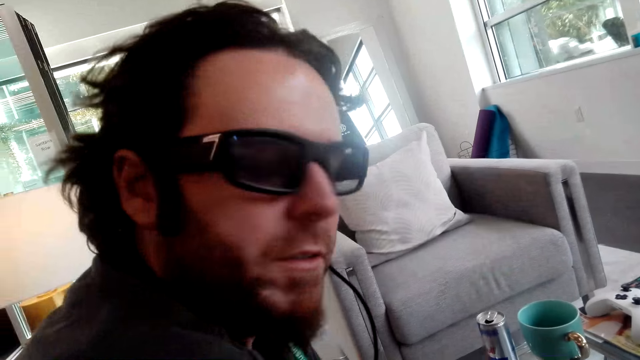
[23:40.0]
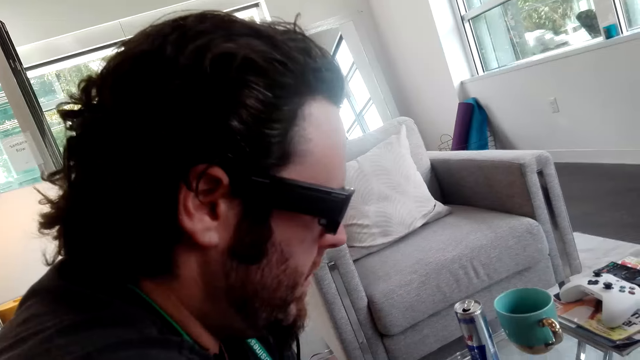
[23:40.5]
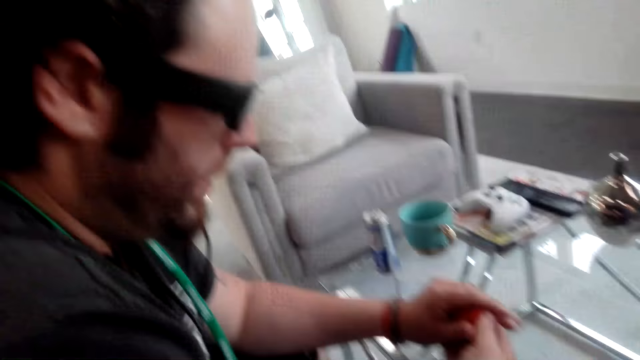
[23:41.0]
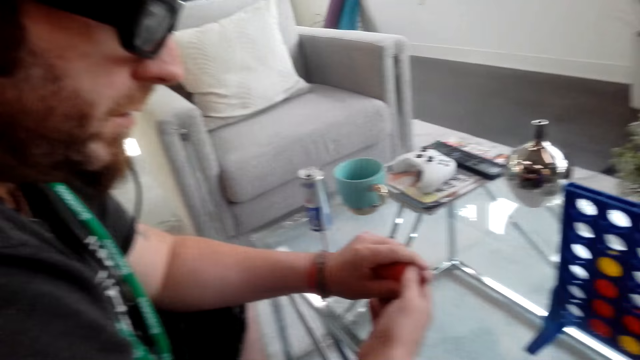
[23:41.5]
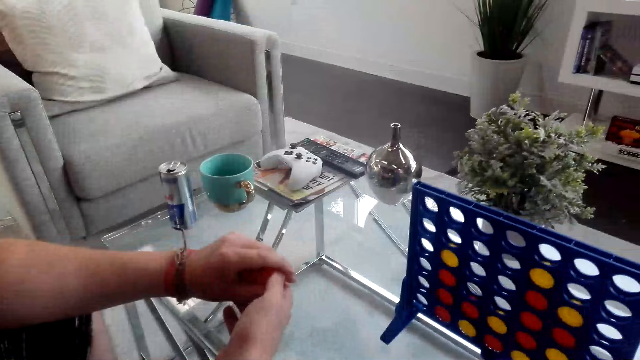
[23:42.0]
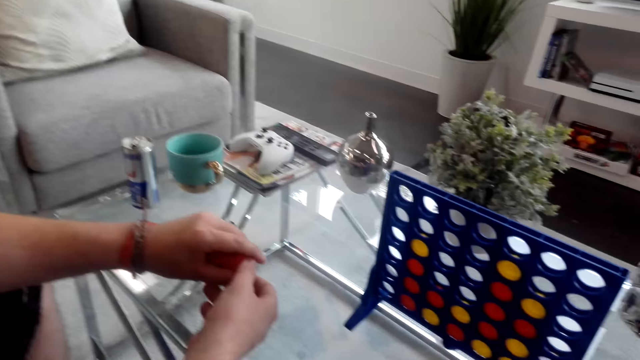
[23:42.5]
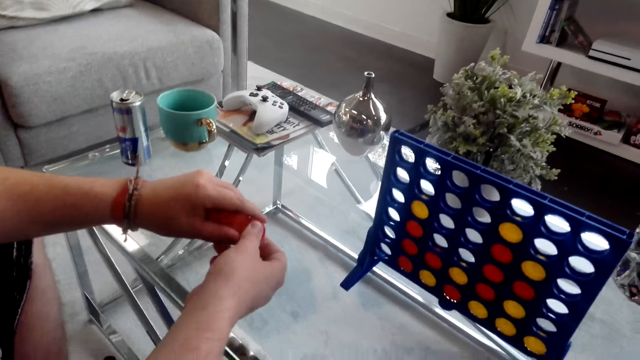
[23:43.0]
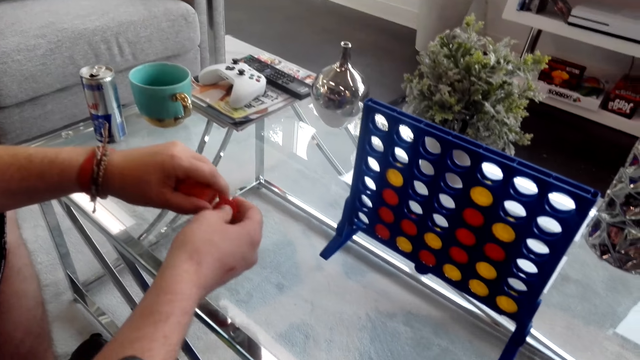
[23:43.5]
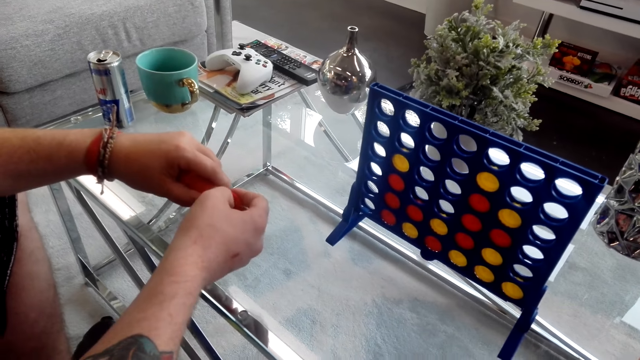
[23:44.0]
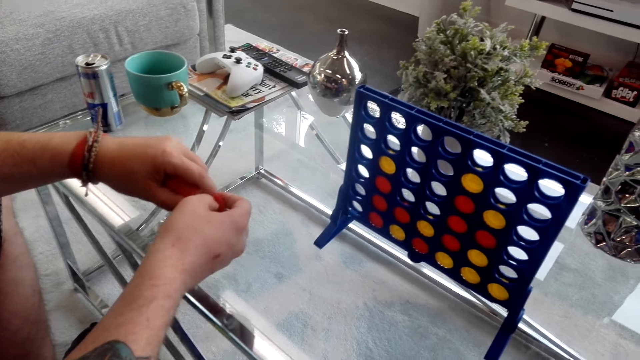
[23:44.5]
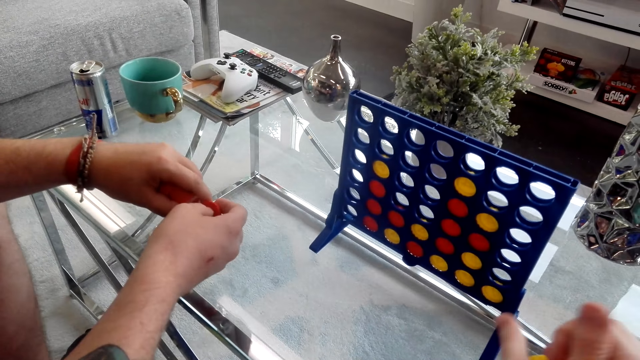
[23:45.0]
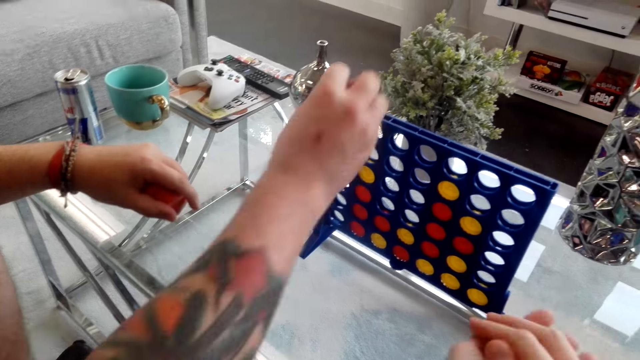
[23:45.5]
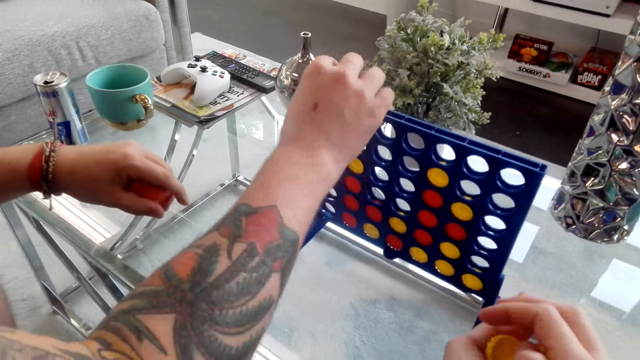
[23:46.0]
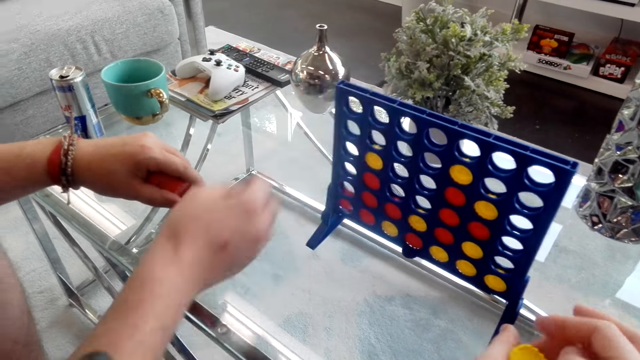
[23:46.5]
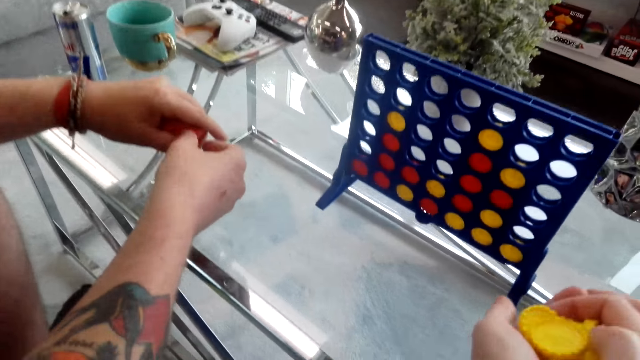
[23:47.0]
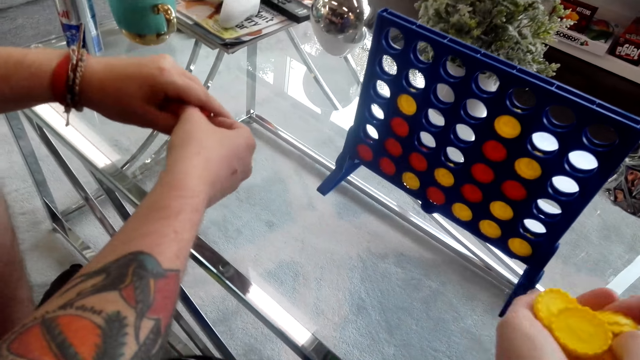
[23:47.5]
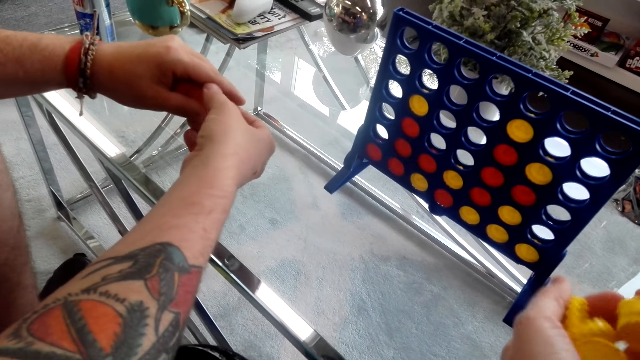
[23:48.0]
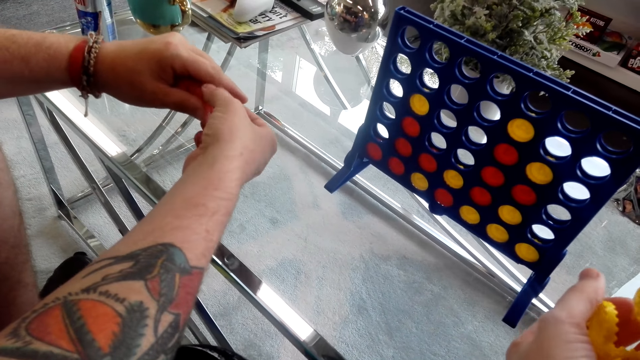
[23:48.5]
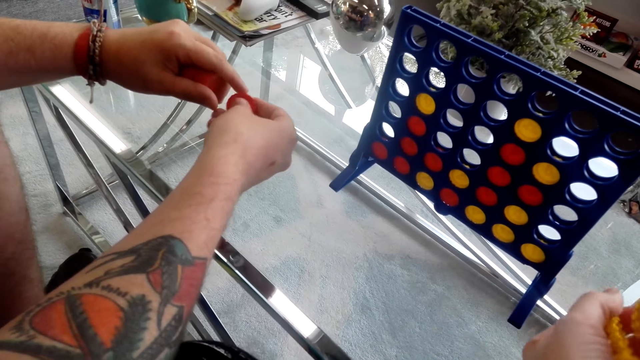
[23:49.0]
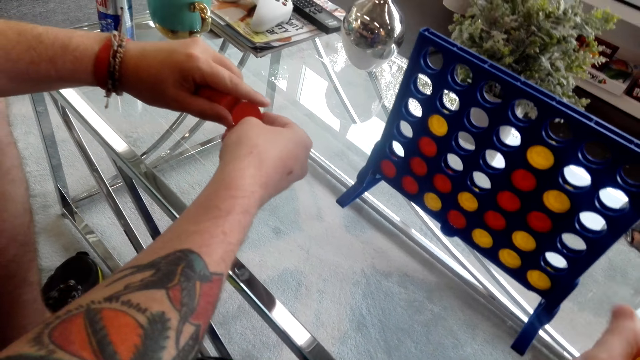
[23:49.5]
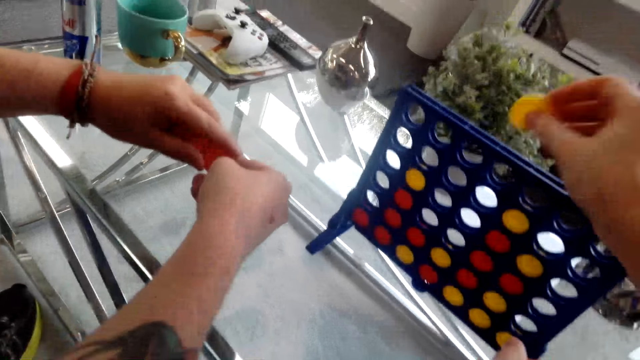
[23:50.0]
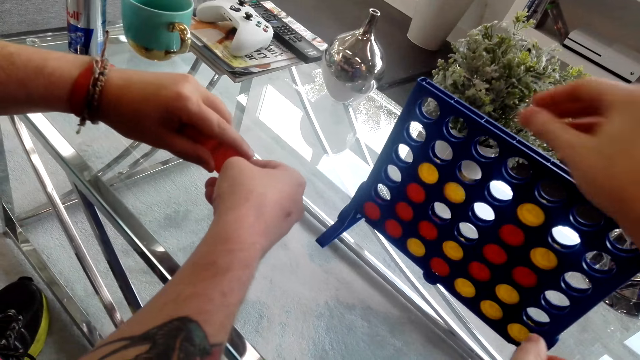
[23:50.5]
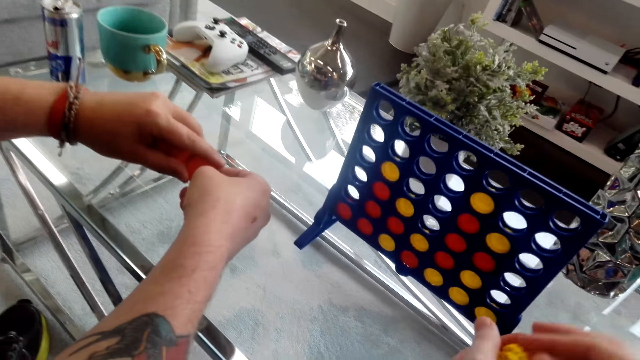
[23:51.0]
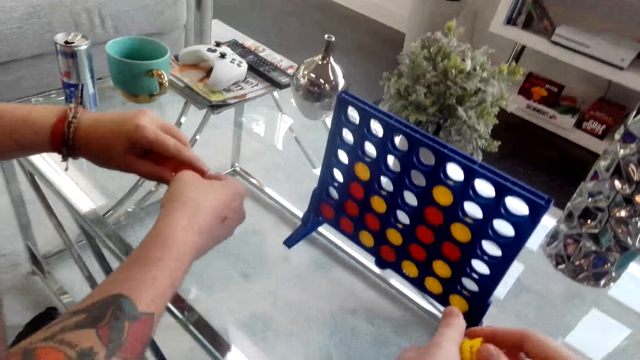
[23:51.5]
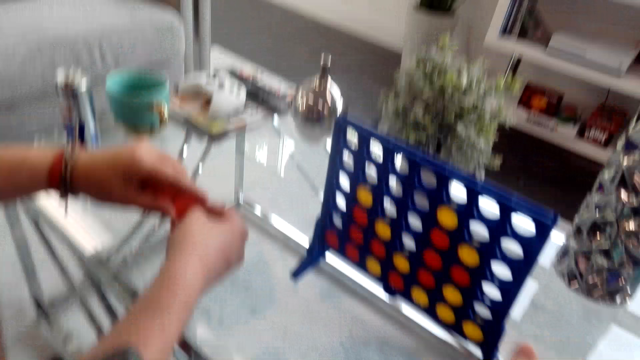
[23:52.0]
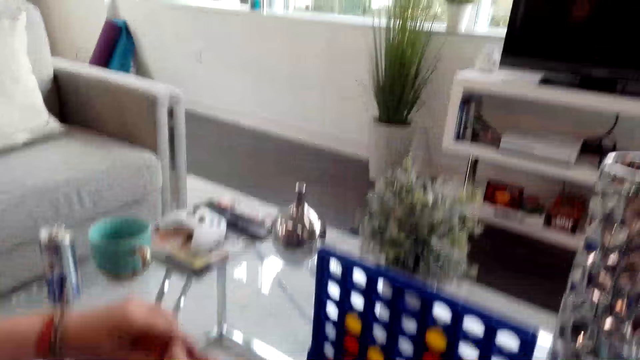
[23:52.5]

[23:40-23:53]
A man plays the game. The camera wearer plays the poker game.

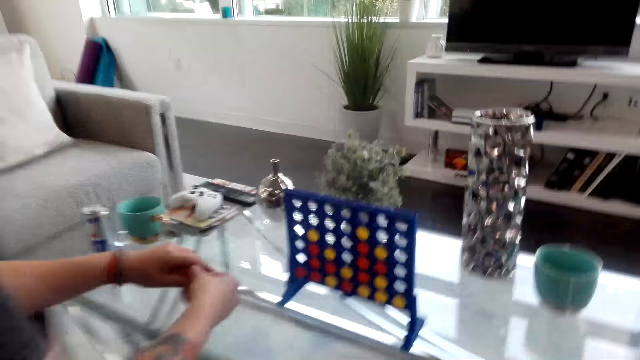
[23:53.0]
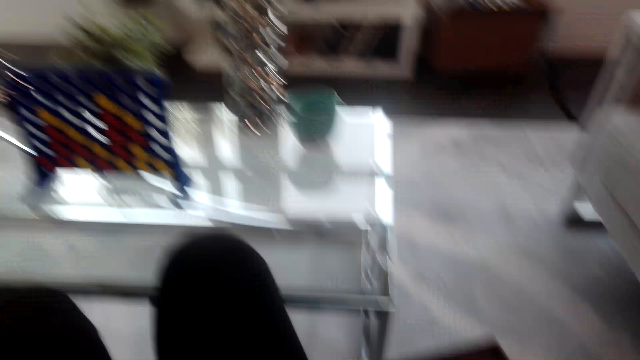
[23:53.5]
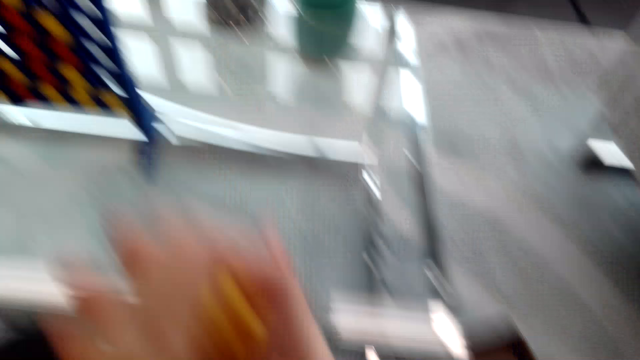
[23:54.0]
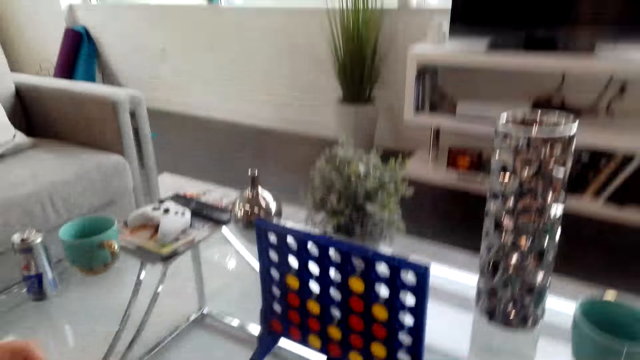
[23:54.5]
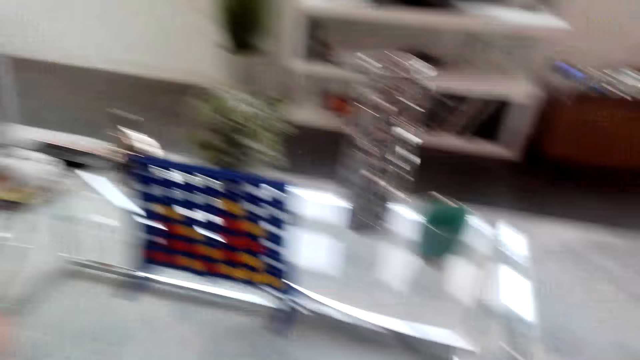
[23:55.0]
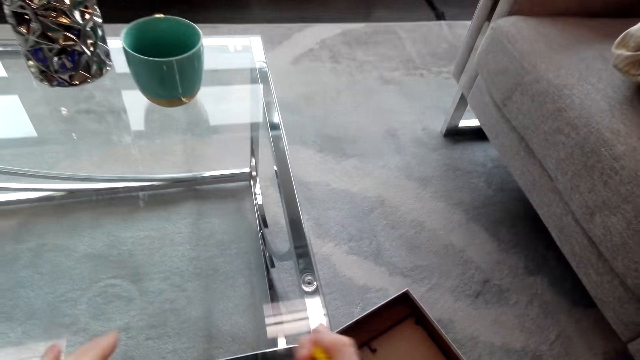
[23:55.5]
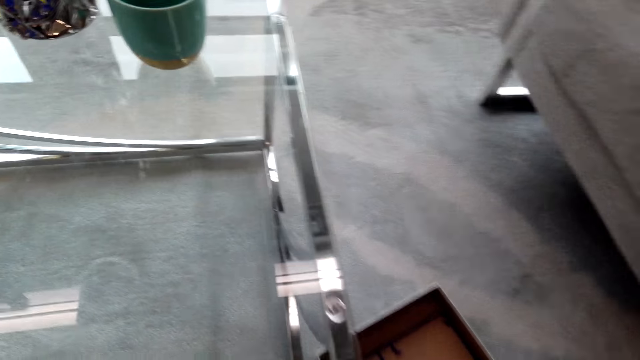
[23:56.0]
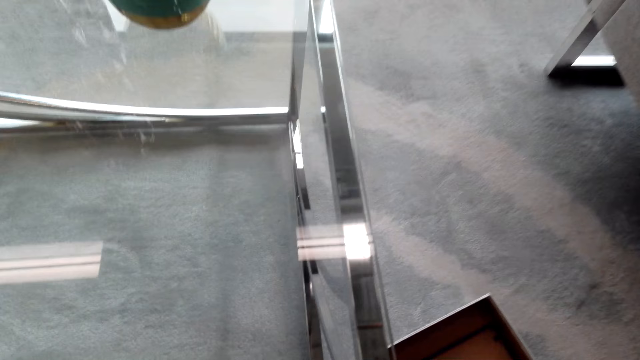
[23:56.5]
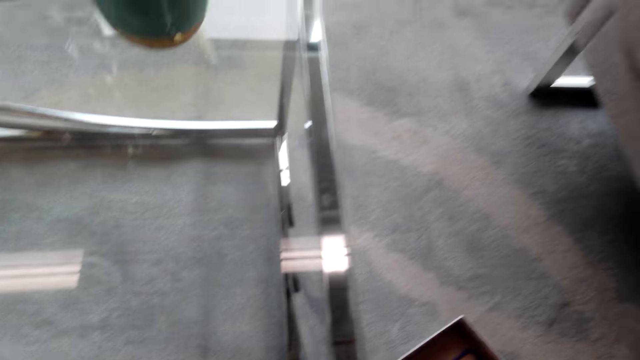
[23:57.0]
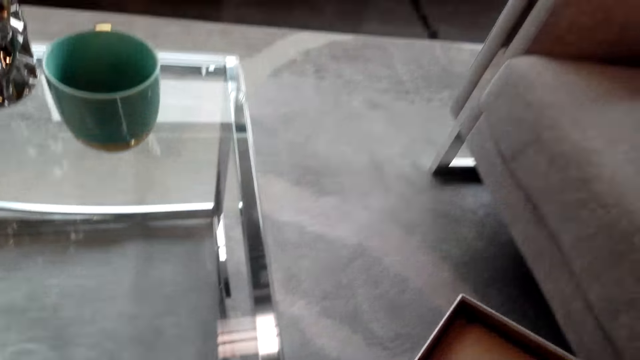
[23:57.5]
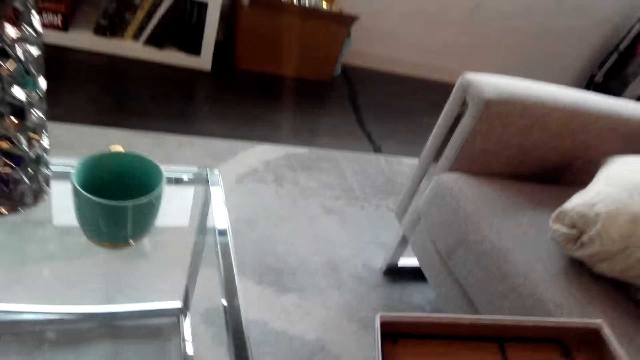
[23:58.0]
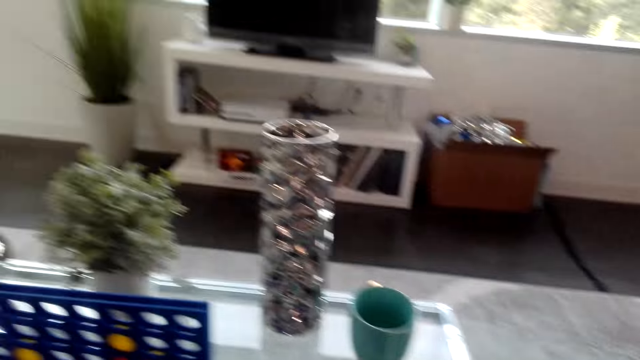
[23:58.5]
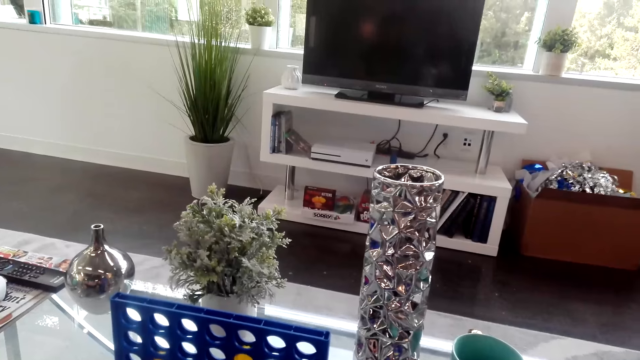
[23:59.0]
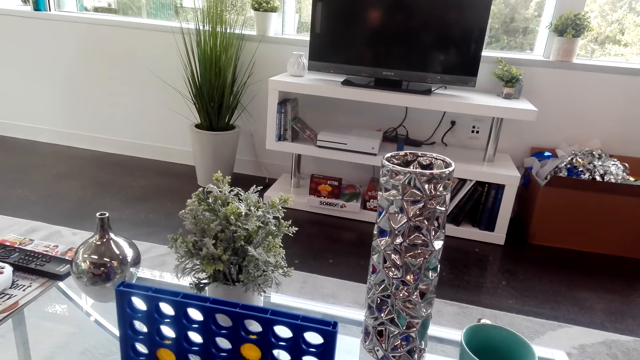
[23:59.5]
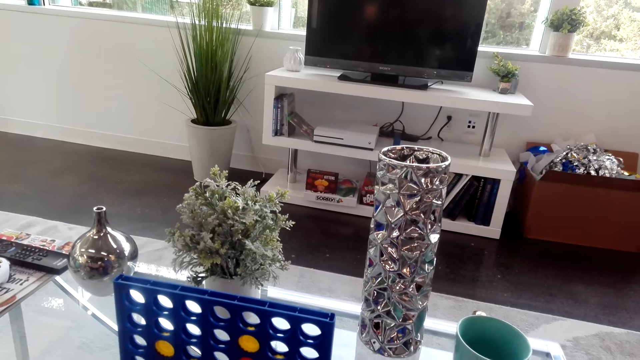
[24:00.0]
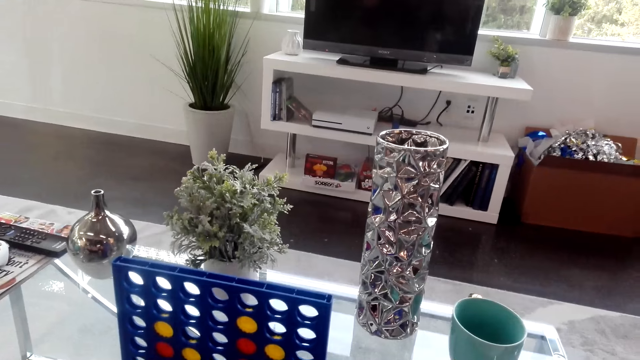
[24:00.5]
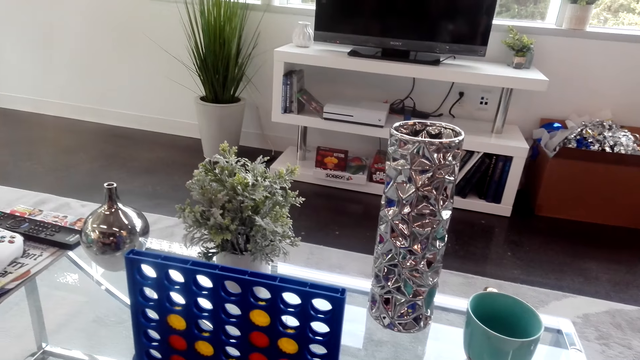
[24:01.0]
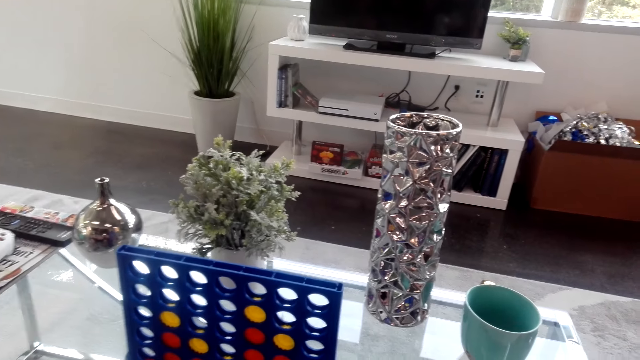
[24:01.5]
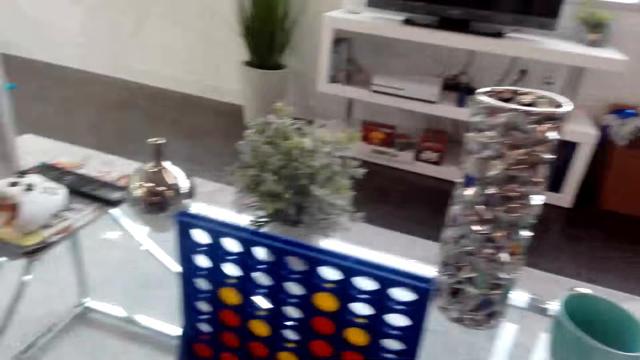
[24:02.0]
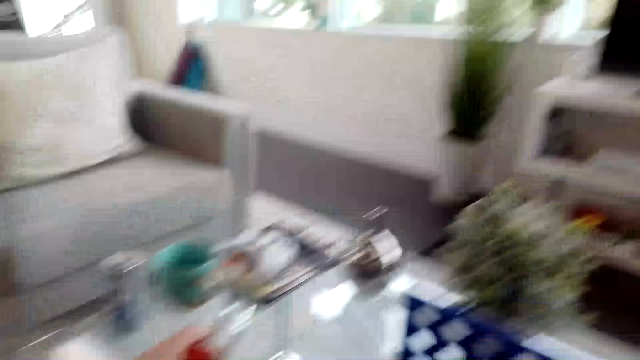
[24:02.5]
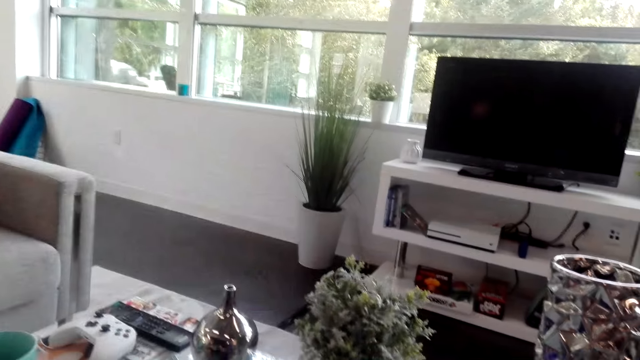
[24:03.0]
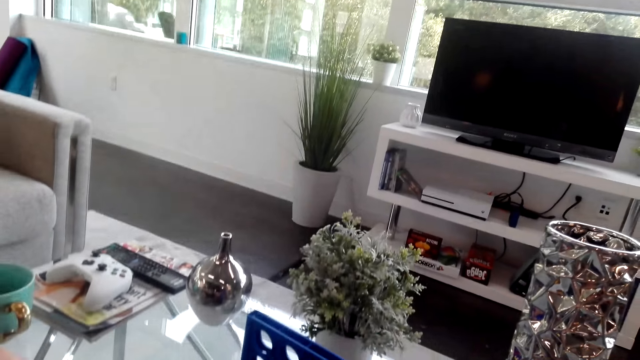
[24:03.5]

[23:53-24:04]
The camera wearer talks to a man. They take the poker box from the floor.
